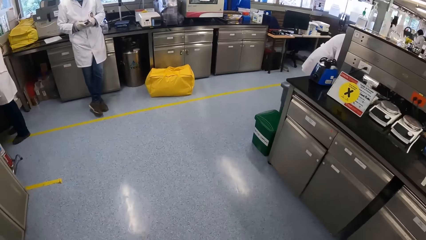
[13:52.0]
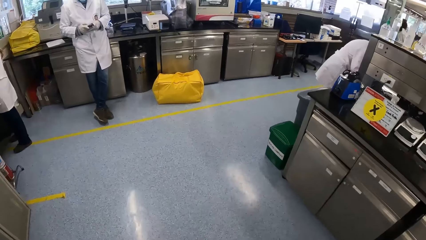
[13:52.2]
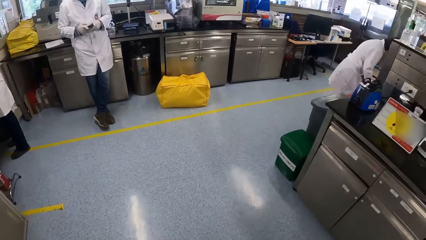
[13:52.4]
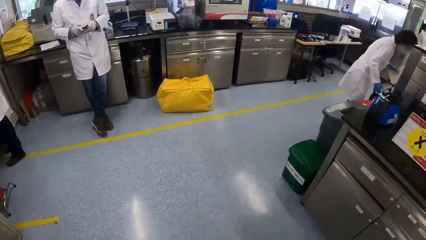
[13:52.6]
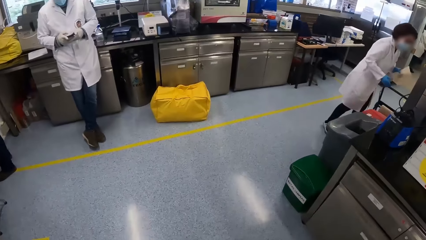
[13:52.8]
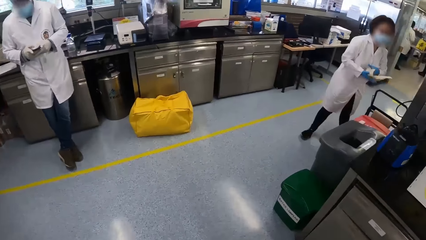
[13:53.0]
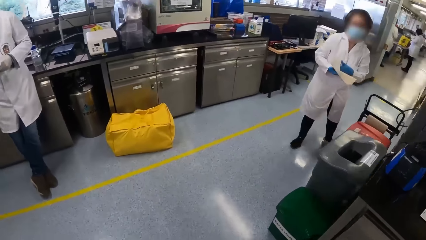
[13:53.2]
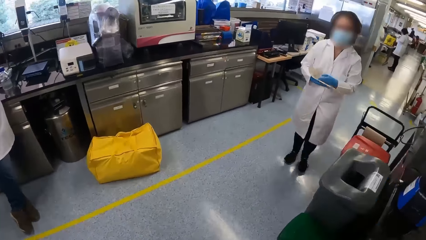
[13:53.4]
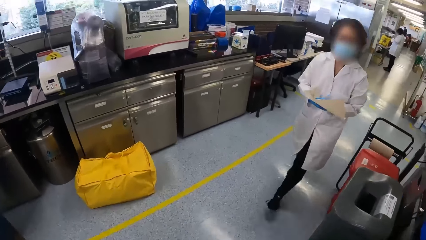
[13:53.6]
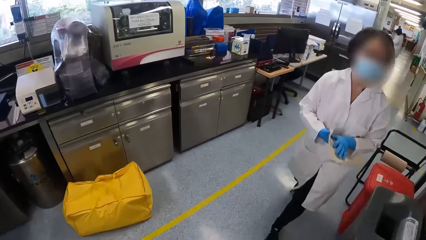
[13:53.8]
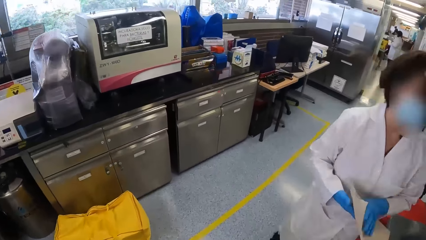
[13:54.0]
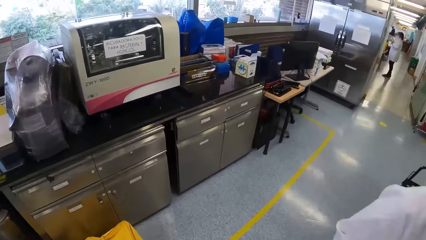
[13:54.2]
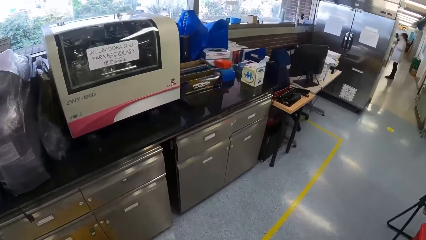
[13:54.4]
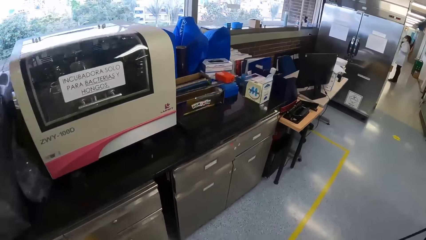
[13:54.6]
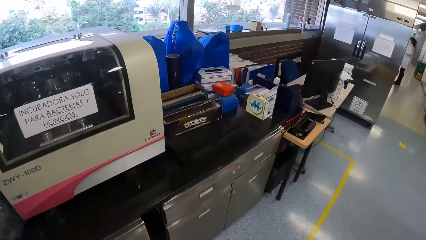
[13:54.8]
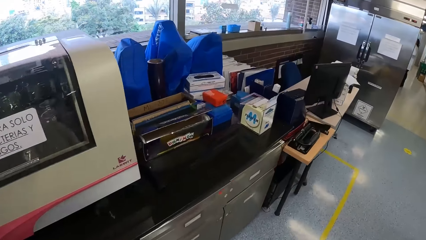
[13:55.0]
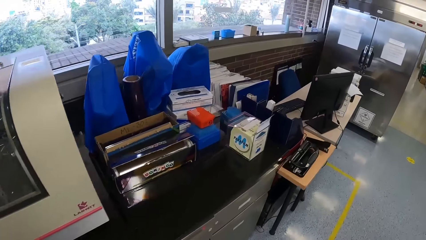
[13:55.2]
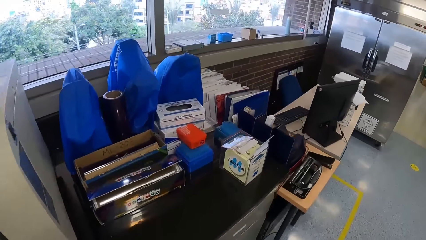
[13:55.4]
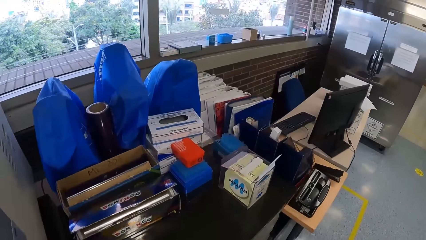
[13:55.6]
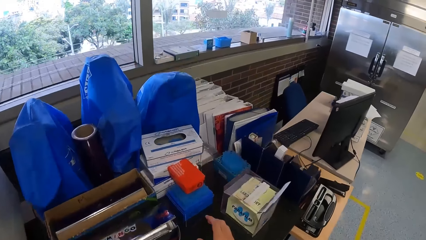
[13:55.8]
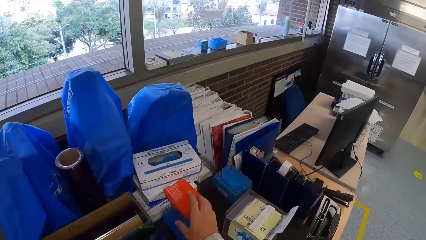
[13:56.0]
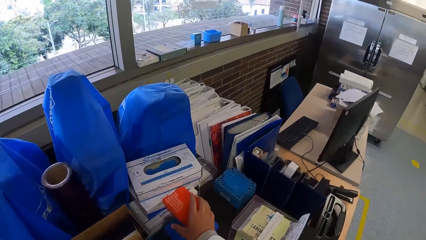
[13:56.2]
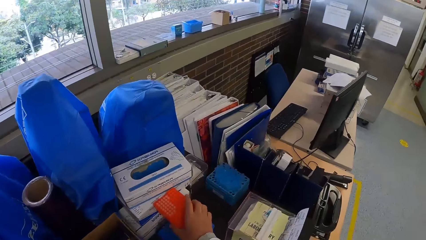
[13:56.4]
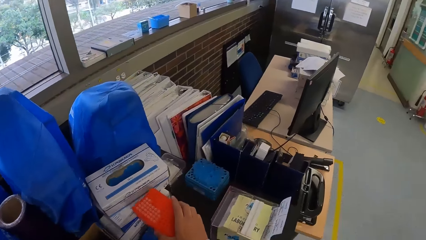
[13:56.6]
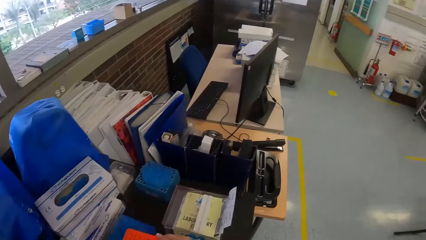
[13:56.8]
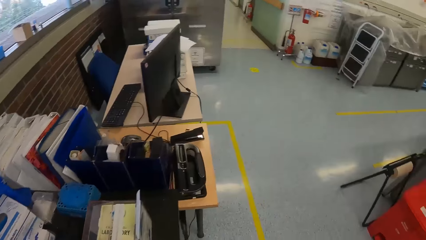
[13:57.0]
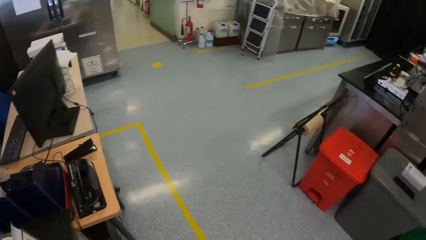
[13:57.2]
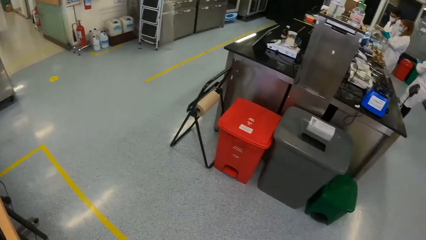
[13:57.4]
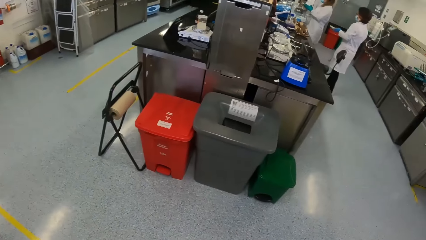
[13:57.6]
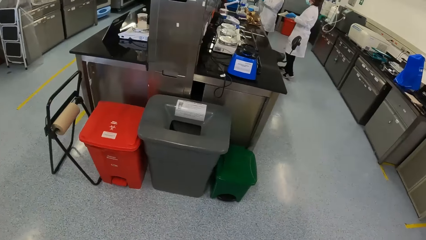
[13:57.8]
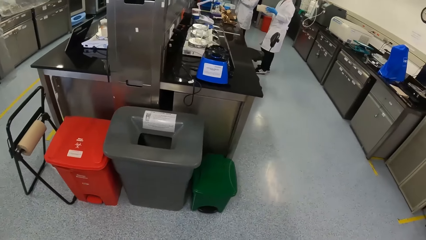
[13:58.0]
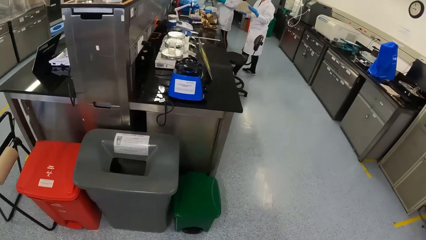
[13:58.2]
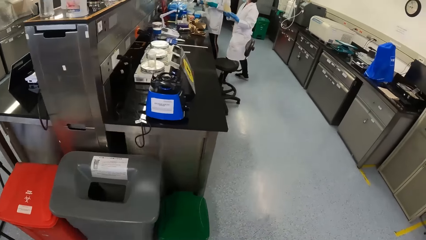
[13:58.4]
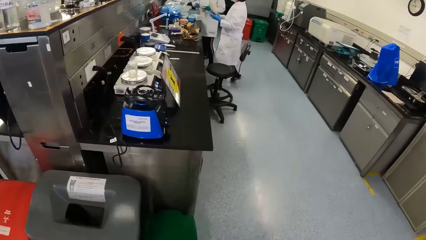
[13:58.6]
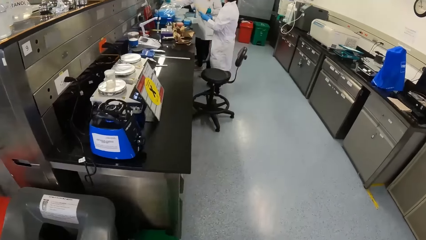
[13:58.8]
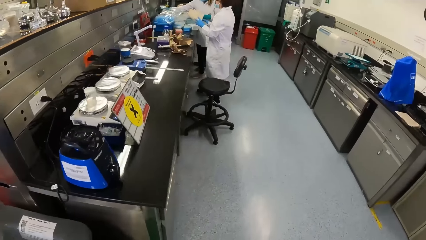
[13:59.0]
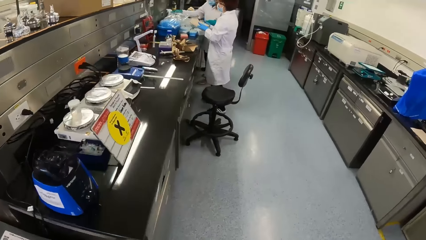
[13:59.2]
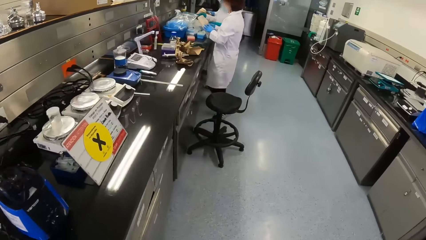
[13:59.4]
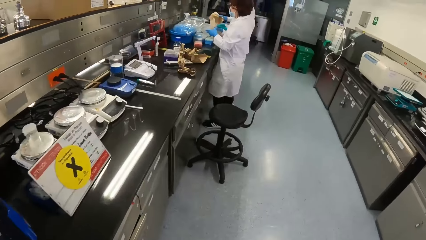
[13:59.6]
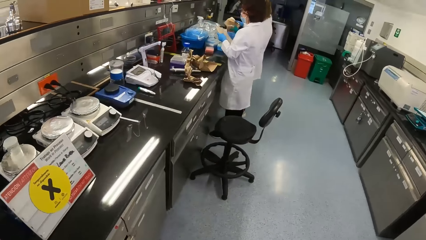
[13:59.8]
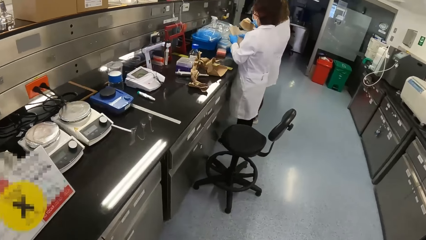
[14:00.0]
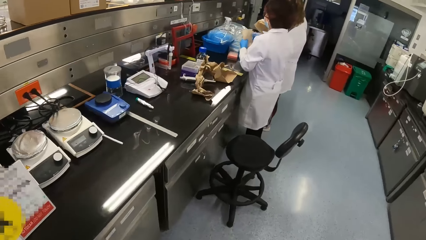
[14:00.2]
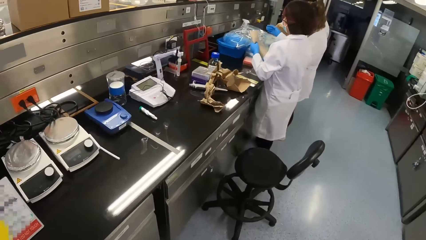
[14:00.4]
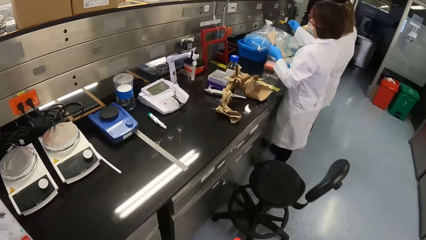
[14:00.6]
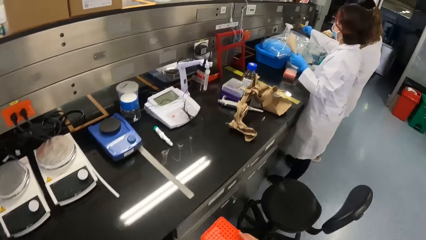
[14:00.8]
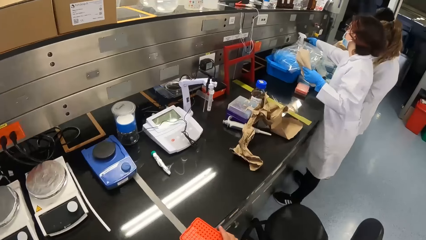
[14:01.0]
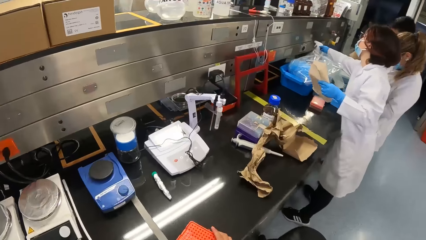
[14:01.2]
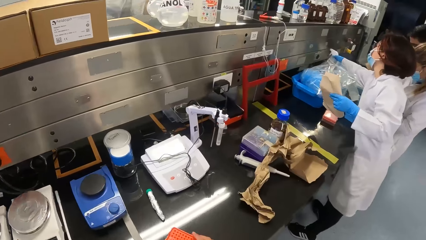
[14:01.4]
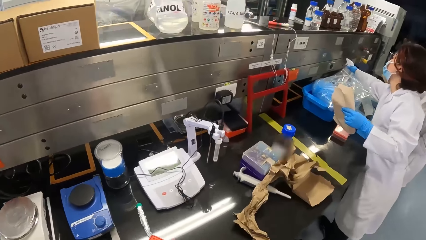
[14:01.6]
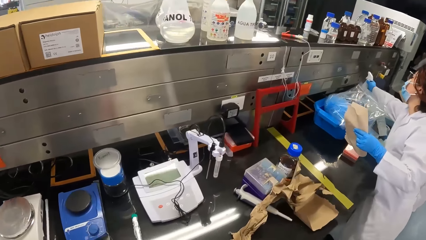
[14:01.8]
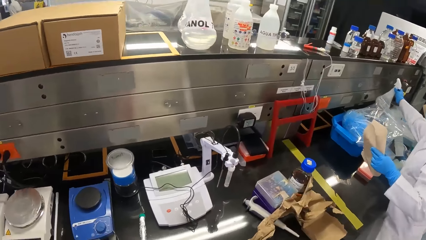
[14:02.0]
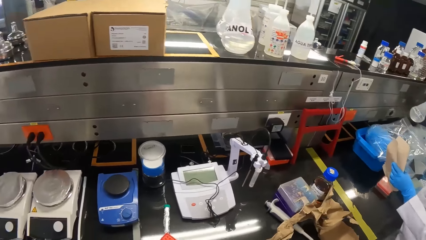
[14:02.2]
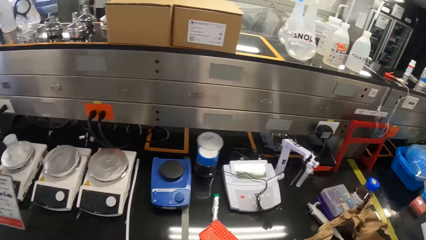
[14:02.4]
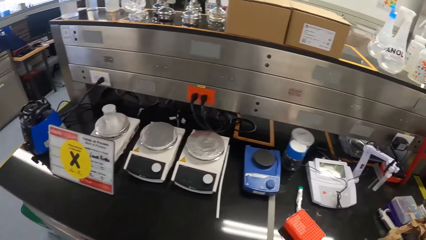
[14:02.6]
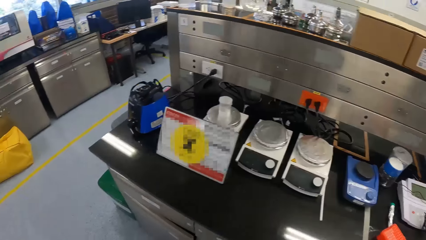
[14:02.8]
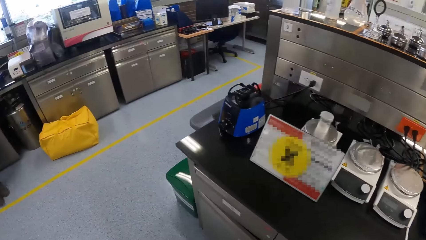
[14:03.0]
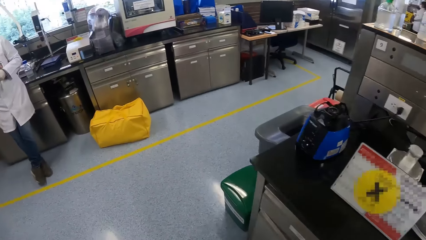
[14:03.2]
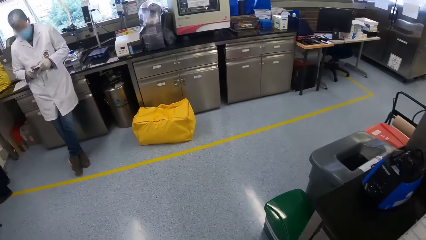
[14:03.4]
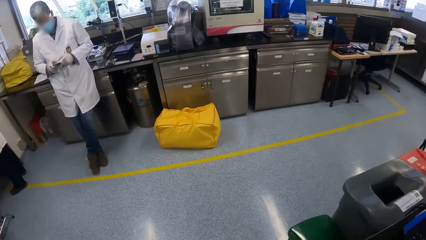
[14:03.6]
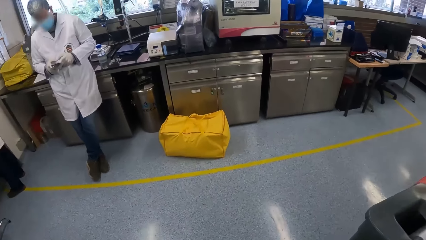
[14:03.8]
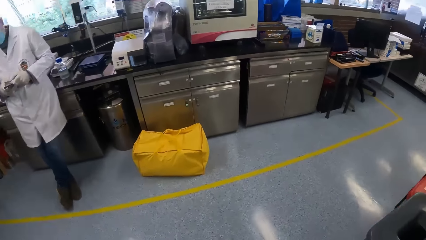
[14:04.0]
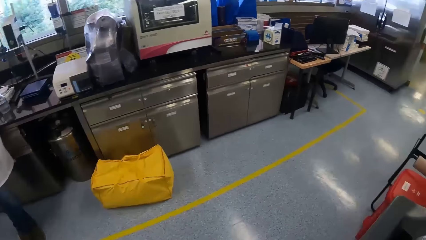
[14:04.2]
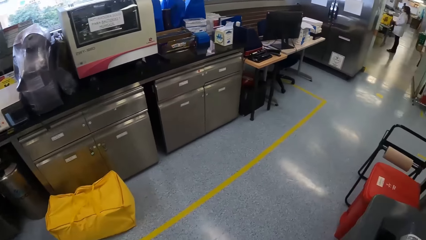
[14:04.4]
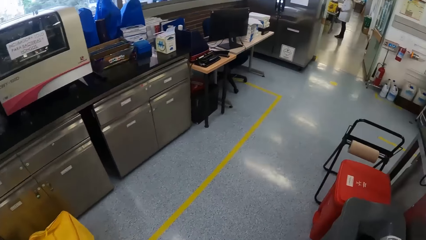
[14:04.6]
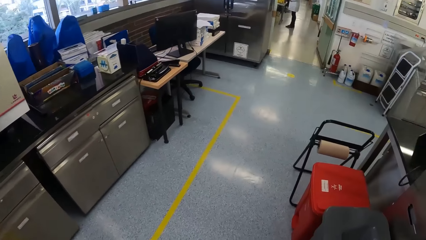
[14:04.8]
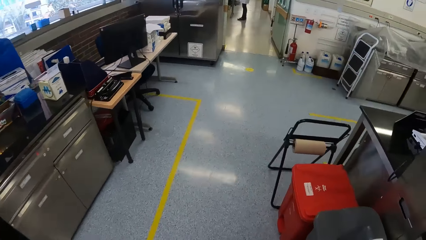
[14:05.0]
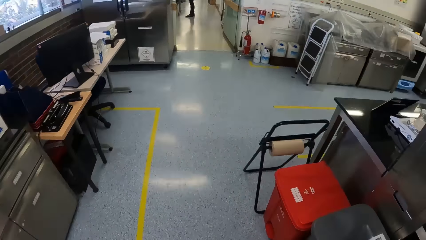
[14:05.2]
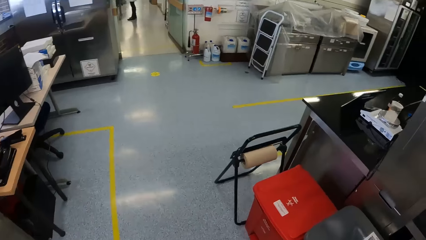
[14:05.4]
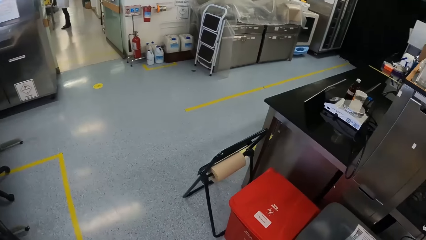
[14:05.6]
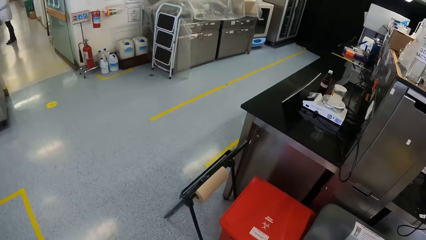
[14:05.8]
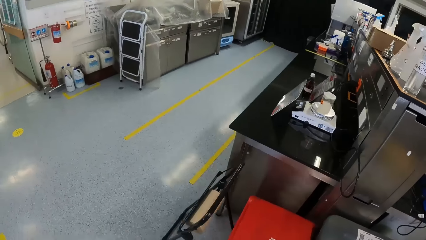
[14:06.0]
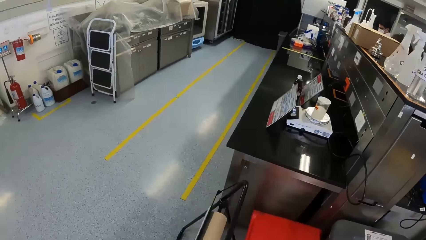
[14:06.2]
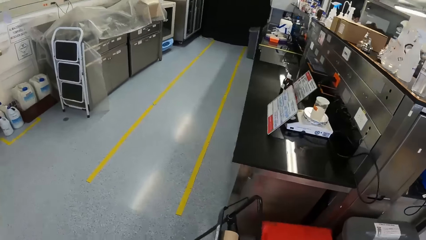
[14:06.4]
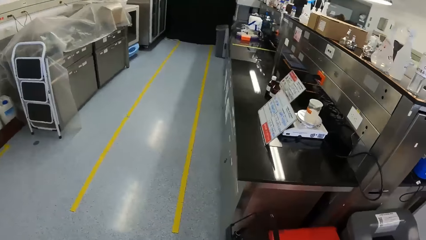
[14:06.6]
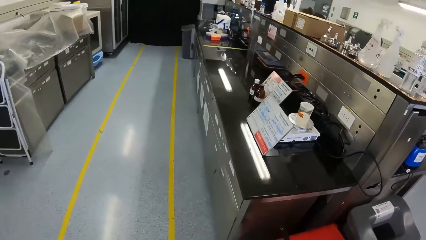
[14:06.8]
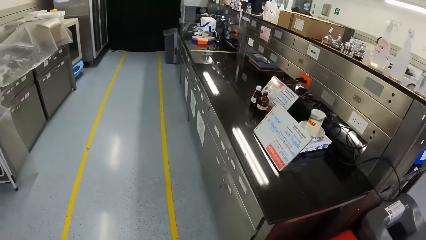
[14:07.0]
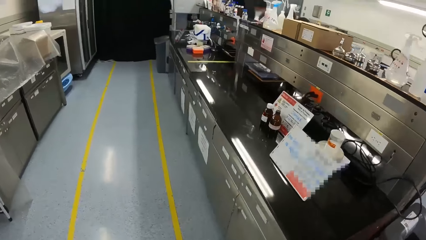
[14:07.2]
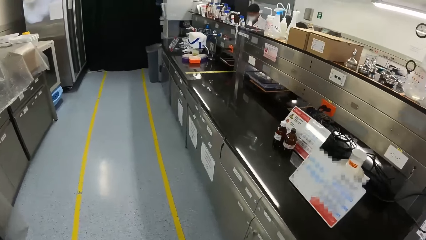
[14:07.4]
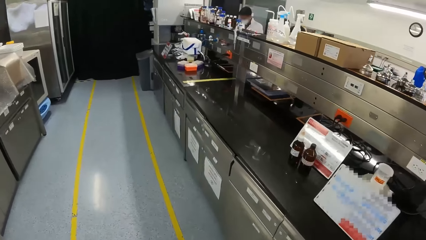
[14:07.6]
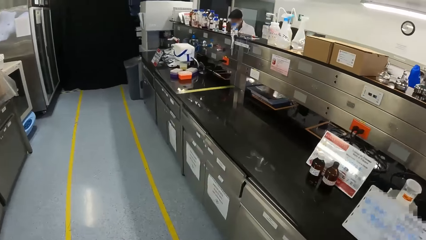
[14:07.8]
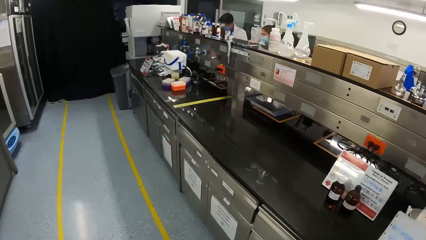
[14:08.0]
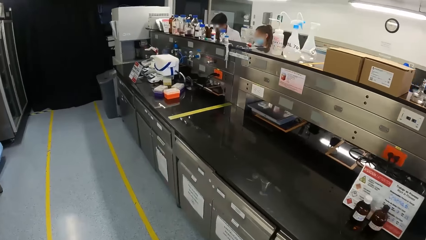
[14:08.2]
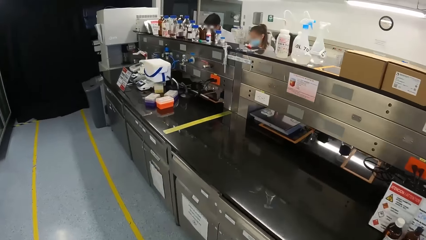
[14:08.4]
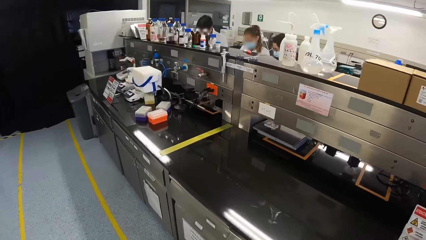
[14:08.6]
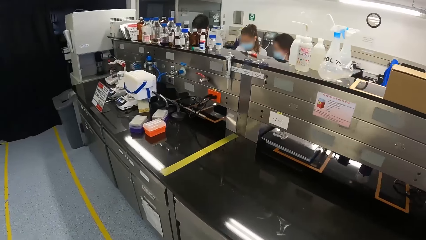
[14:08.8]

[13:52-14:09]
A woman holds a napkin in her left hand. A man holds a phone in both hands. The woman holds the napkin in both hands. The camera wearer picks up a test tube rack from a cabinet with his right hand. He looks around. He walks back. The woman folds the napkin with both hands. The woman picks up a spray bottle from the workstation with her right hand. The camera wearer places the test tube rack in his right hand on the workstation.
